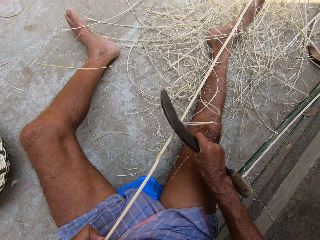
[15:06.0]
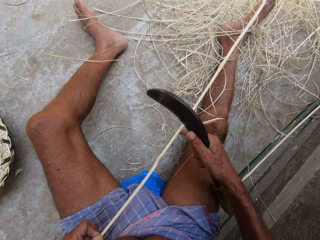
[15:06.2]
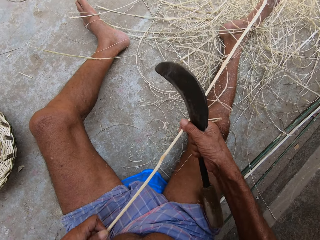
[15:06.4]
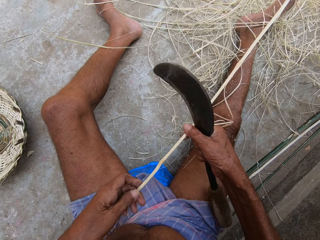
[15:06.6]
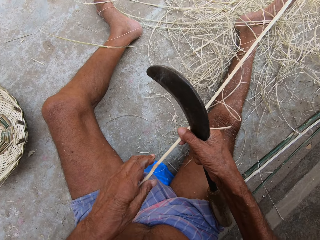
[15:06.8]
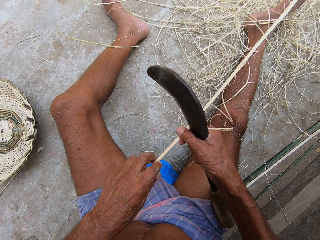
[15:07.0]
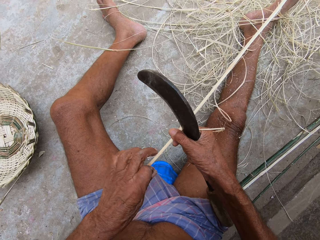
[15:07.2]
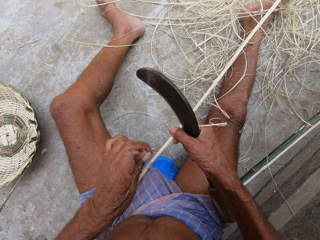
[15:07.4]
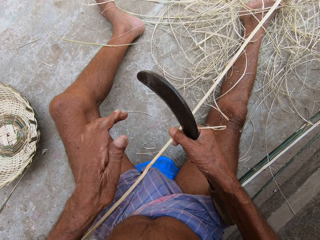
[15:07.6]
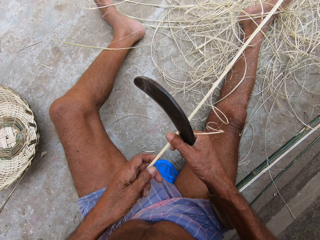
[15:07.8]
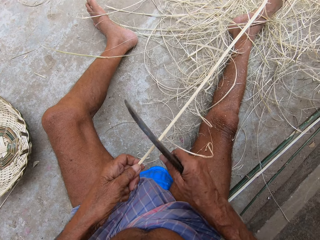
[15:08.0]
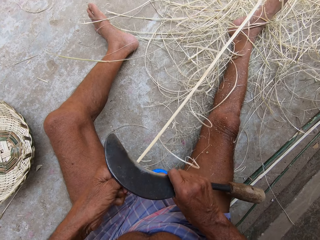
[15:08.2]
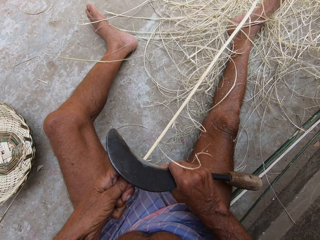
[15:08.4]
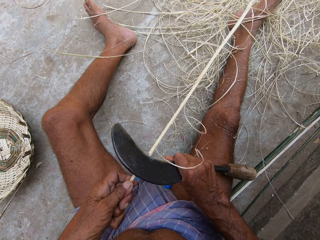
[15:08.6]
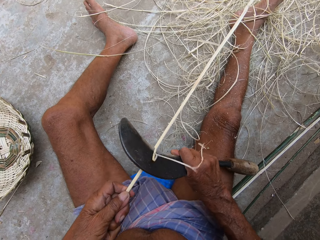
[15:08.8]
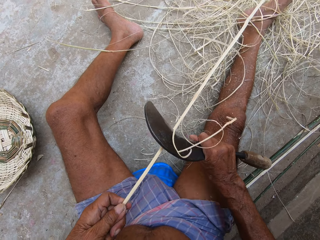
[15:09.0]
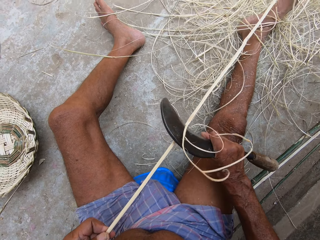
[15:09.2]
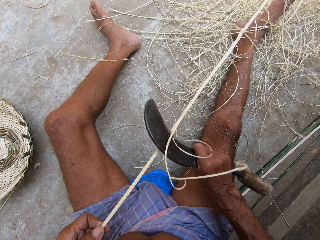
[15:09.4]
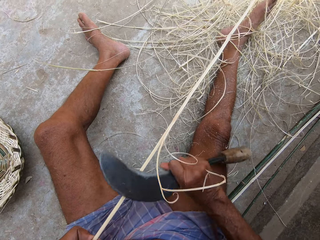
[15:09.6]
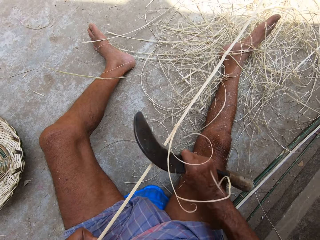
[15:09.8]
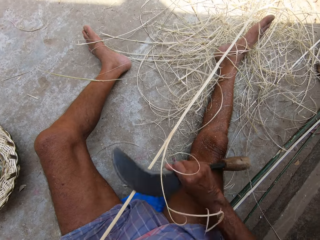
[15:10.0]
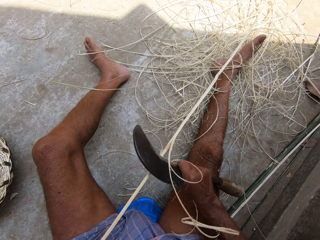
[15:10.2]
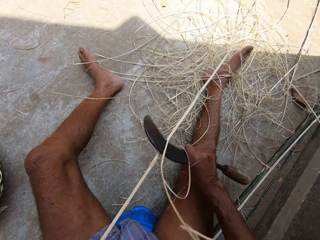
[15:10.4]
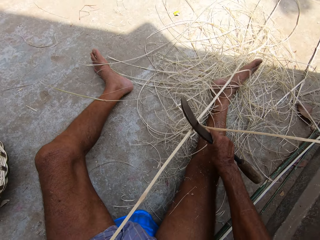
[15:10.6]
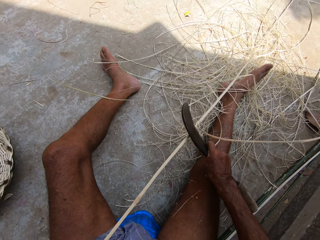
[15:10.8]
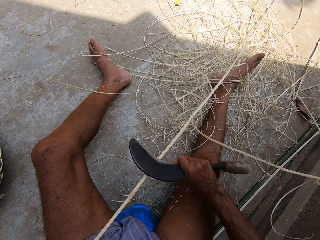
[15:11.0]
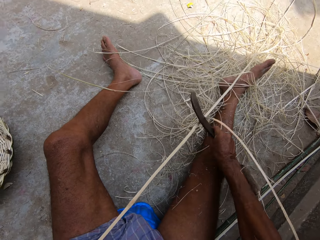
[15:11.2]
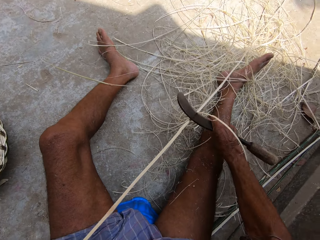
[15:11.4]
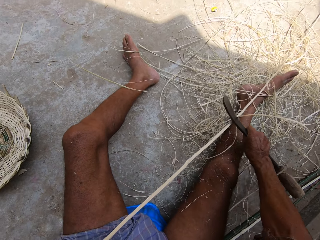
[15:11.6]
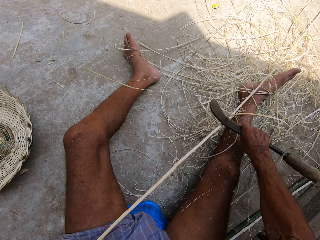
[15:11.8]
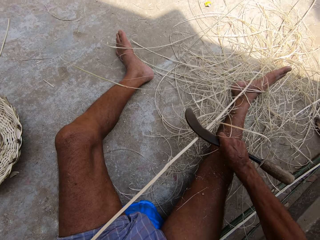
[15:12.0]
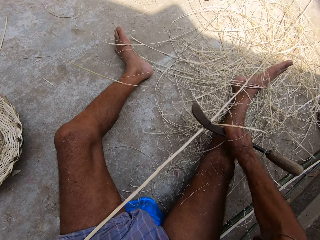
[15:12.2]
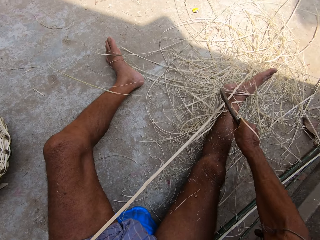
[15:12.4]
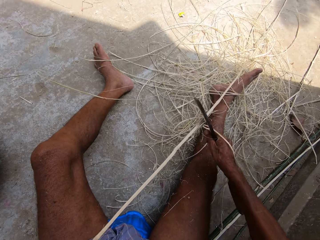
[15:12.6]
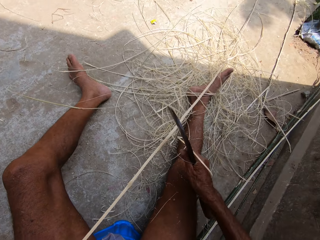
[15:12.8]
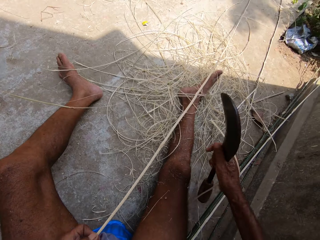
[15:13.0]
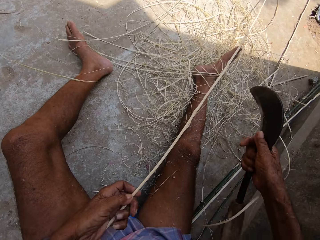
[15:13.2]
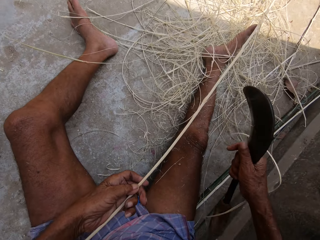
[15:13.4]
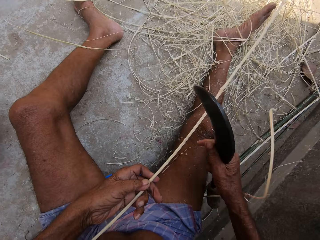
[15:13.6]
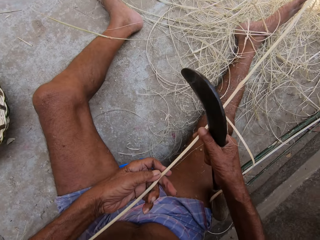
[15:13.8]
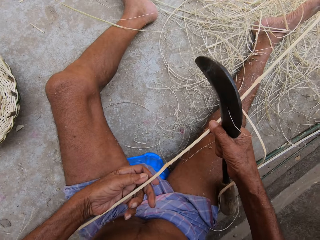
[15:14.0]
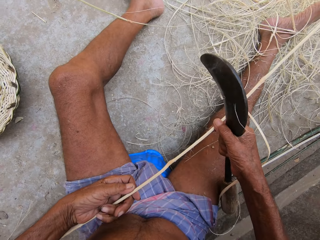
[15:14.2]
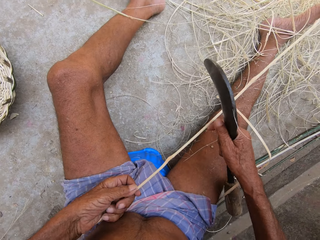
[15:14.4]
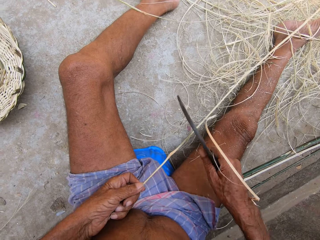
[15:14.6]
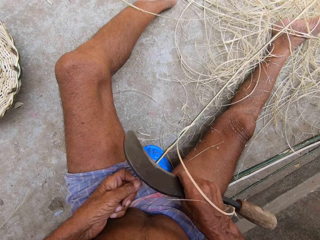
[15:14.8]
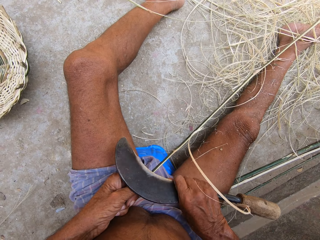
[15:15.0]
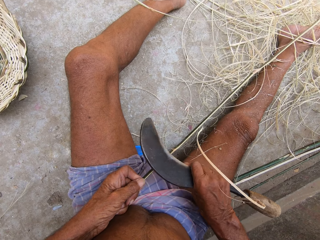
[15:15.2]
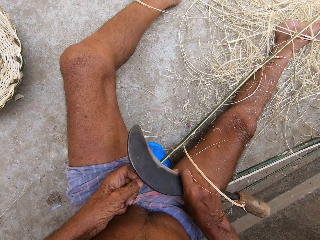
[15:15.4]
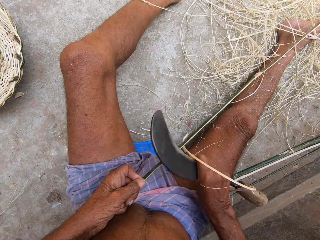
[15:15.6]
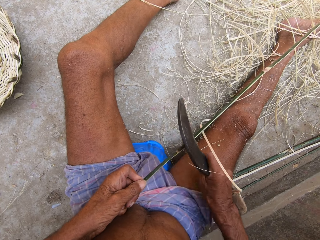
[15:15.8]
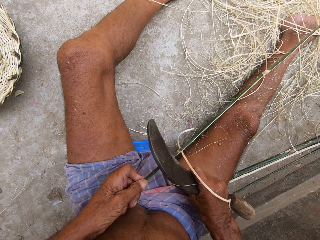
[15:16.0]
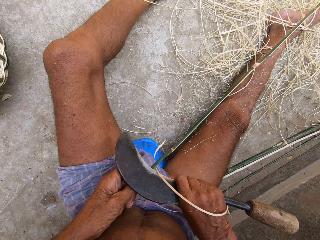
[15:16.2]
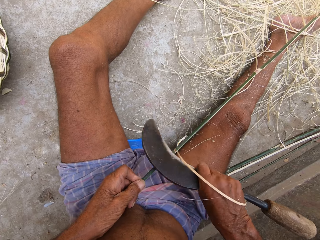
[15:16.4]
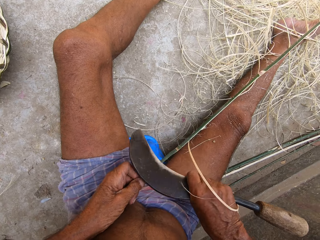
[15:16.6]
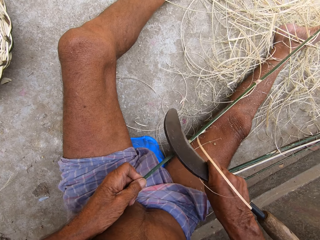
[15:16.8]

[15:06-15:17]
The camera wearer holds the bamboo stick with both hands. He pulls a splinter from the bamboo stick with his left hand. He moves his hands forward. He throws the splinter on the ground with his left hand. He holds the bamboo stick with his left hand. He peels the bamboo stick with the hand sickle in his right hand. He makes a stick. He holds the bamboo stick with both hands. He slides his left hand up the bamboo stick. He turns the bamboo stick with his left hand. He peels the bamboo stick with the hand sickle in his right hand.

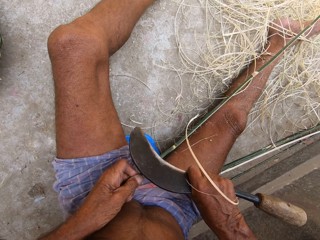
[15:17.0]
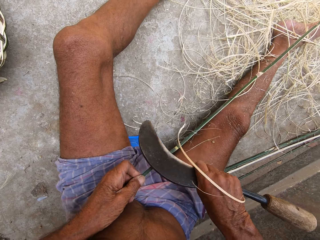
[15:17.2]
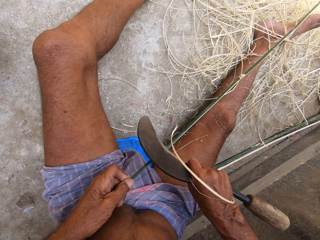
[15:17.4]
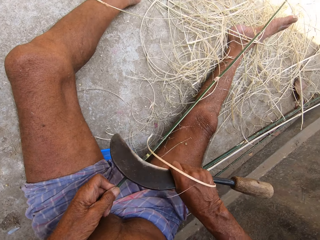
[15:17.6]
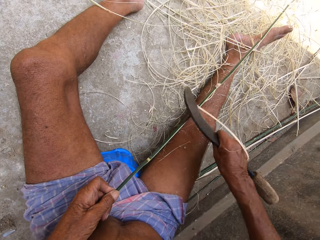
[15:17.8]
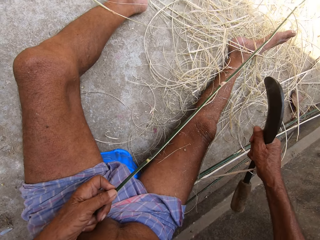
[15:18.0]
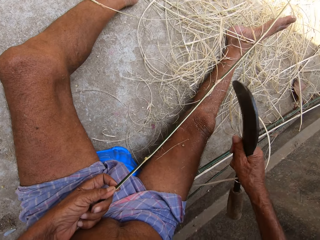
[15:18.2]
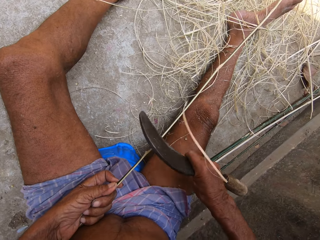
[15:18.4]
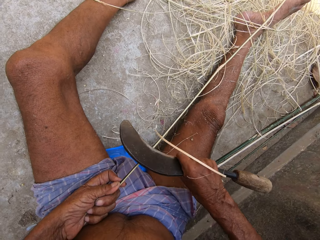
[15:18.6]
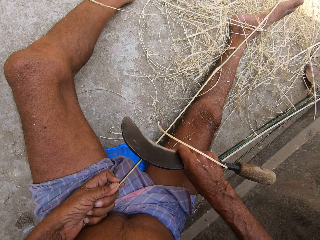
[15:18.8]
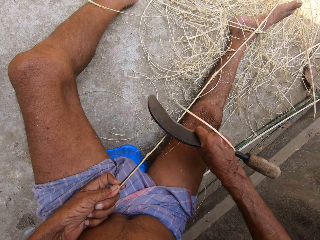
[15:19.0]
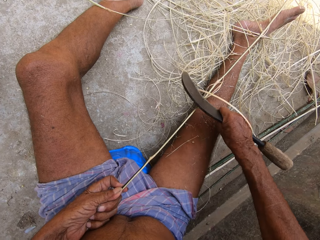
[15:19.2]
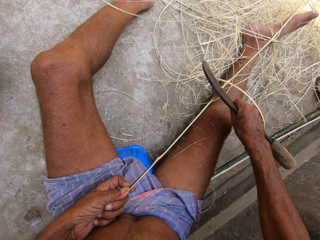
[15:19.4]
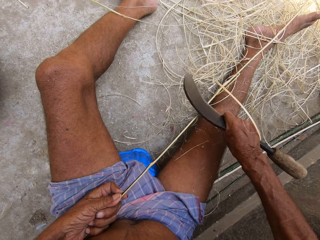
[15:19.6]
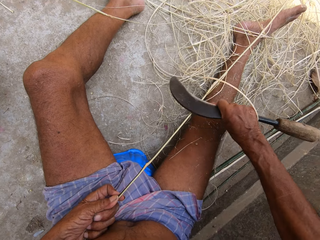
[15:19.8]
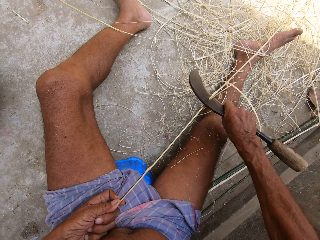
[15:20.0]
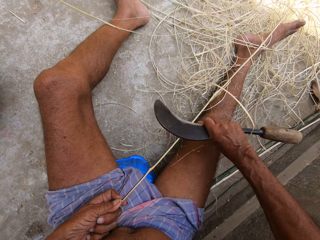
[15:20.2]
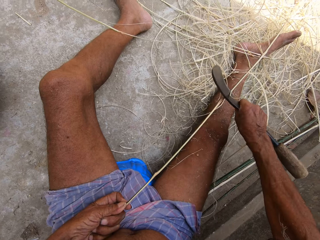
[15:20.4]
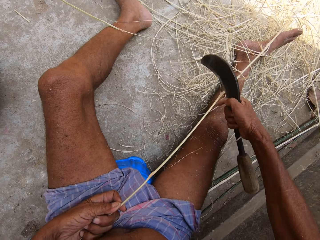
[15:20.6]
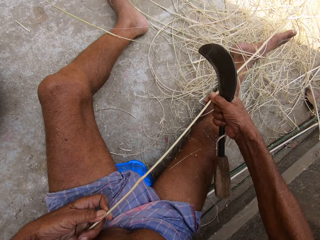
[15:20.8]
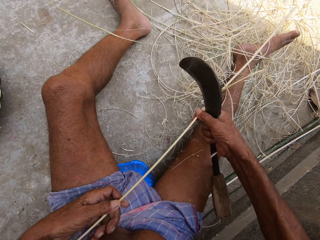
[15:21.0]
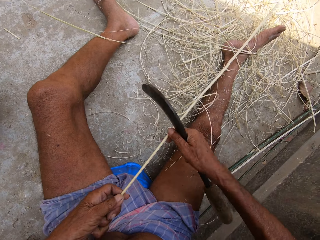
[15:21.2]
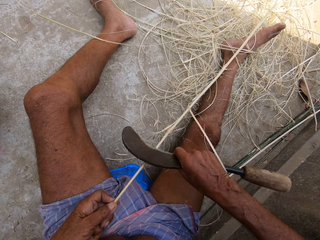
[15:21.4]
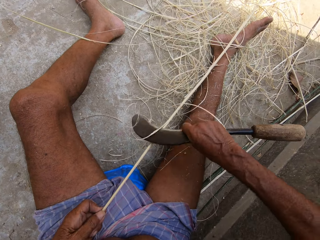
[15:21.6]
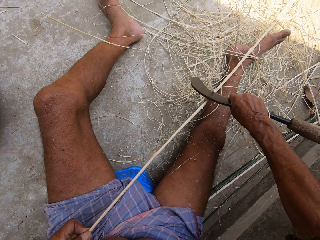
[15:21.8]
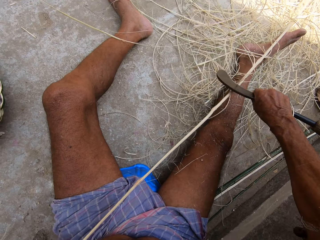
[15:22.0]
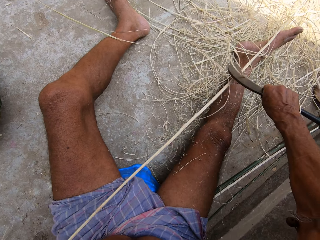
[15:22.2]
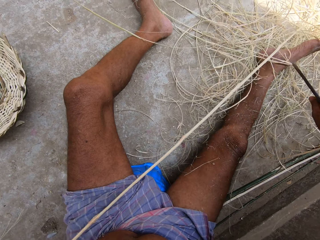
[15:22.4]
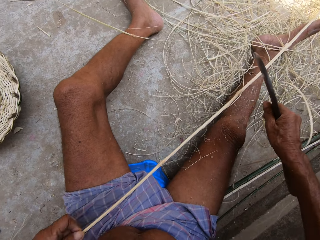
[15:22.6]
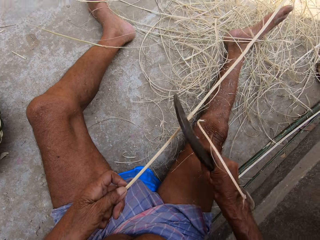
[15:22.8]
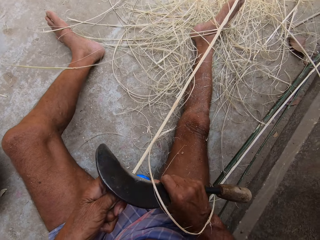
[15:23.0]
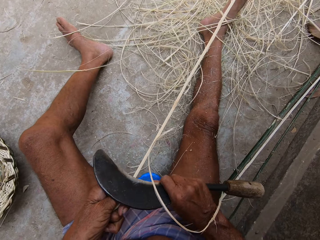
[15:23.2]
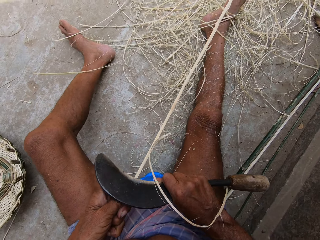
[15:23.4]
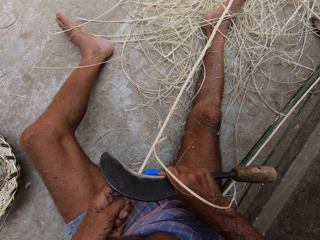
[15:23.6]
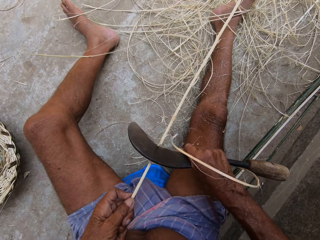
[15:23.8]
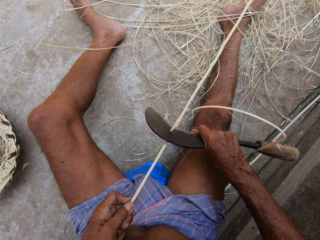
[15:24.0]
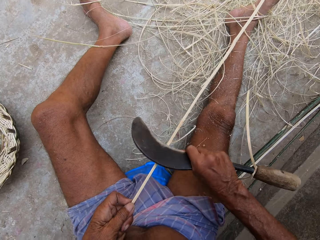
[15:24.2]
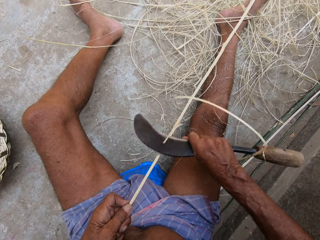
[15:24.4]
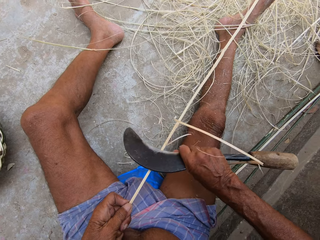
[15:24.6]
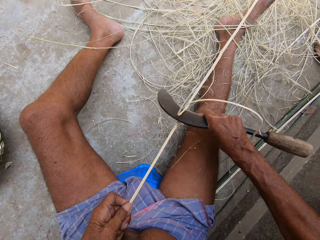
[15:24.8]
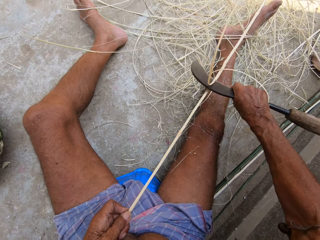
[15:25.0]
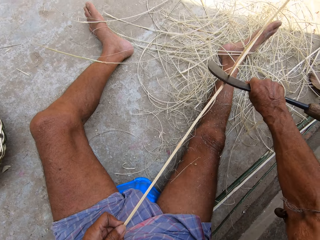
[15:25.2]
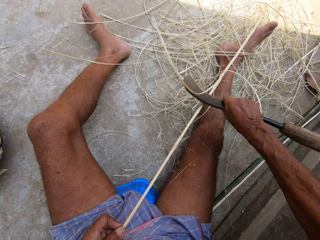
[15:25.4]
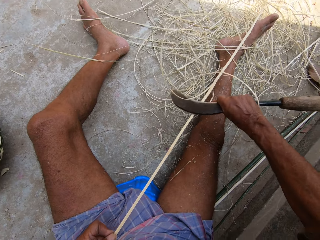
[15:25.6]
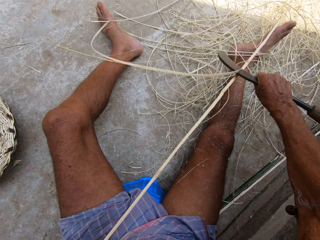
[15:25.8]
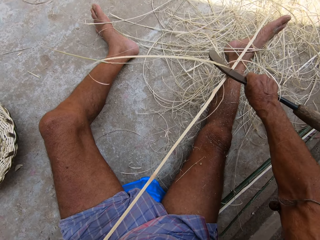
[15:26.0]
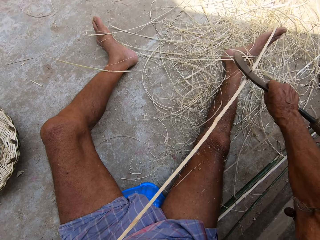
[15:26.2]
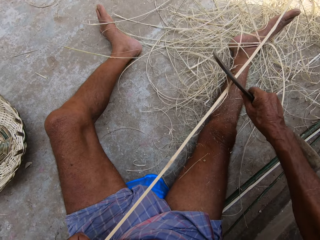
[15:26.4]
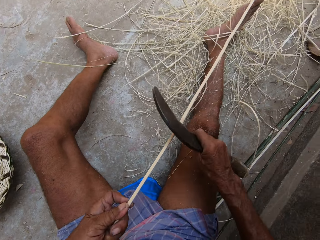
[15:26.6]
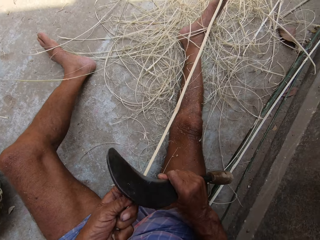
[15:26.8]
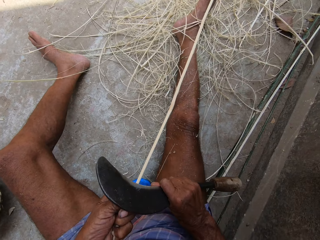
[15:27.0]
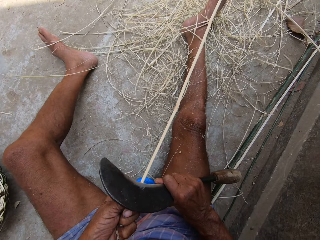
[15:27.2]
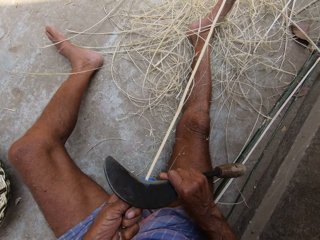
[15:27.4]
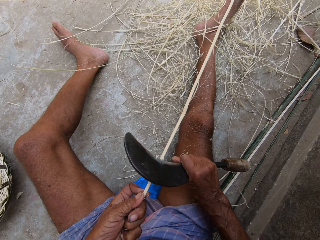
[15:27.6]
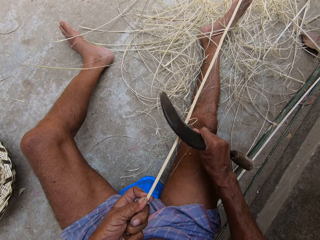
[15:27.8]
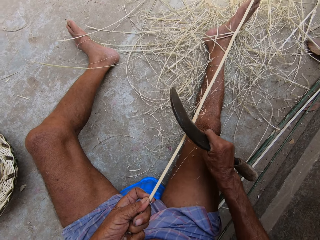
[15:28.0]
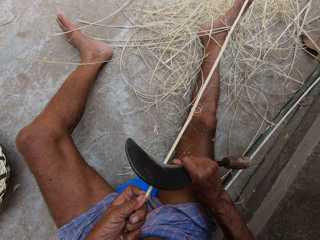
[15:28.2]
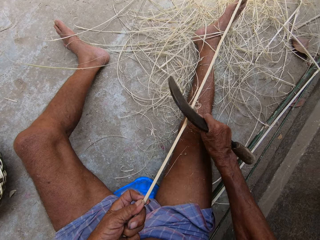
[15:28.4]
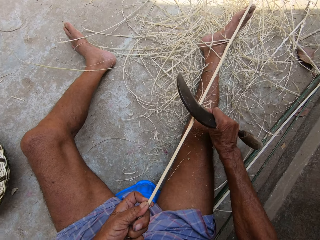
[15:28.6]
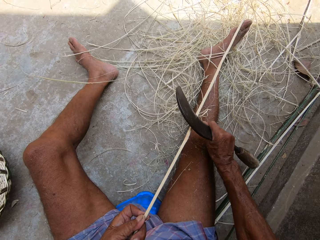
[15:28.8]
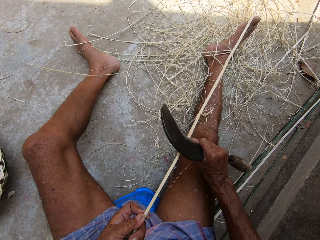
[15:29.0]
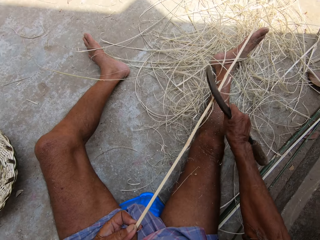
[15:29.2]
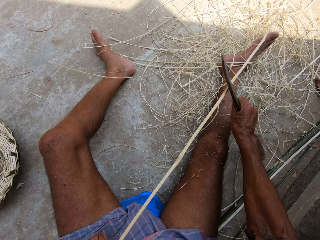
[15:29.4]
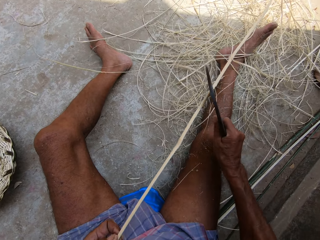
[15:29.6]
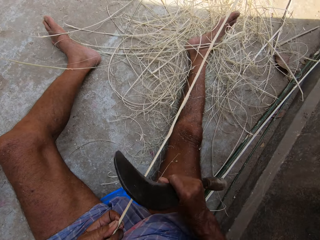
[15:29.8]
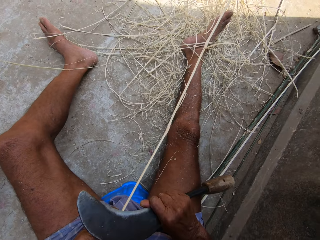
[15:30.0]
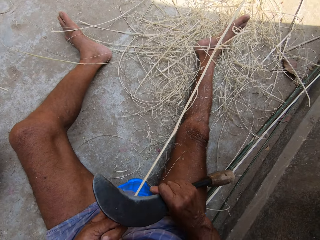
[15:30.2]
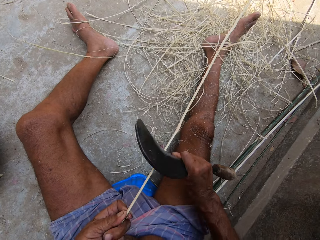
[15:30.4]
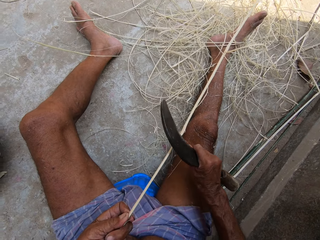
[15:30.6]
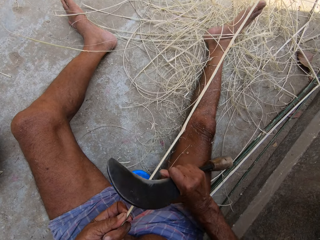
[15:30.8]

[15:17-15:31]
The camera wearer turns the bamboo stick in his left hand. He holds the bamboo stick with both hands. He slides the bamboo stick with both hands. He peels the bamboo stick with the hand sickle in his right hand. He slides his left hand down the bamboo stick. He peels the bamboo stick with the hand sickle in his right hand. He slides his left hand down the bamboo stick. He peels the bamboo stick with the hand sickle in his right hand.
